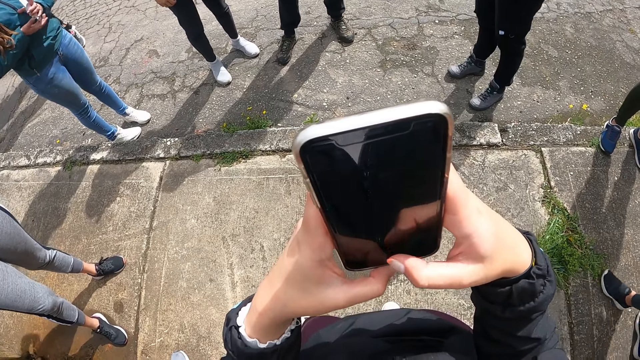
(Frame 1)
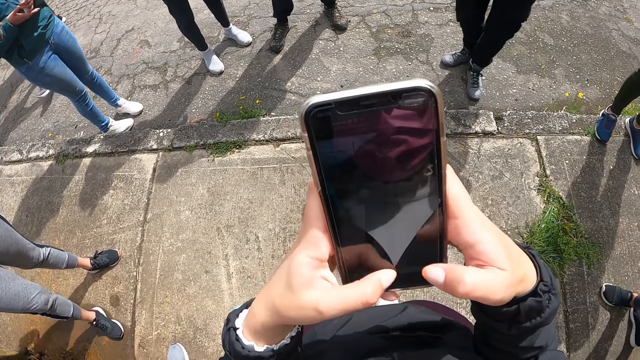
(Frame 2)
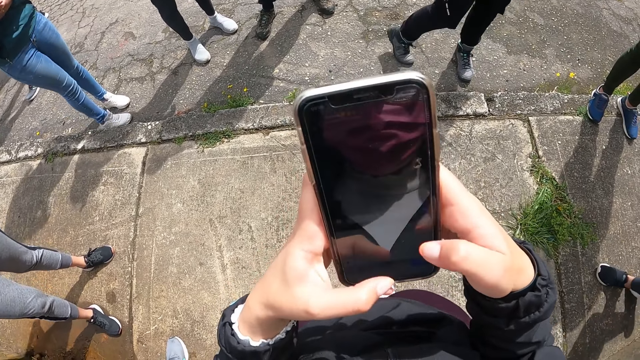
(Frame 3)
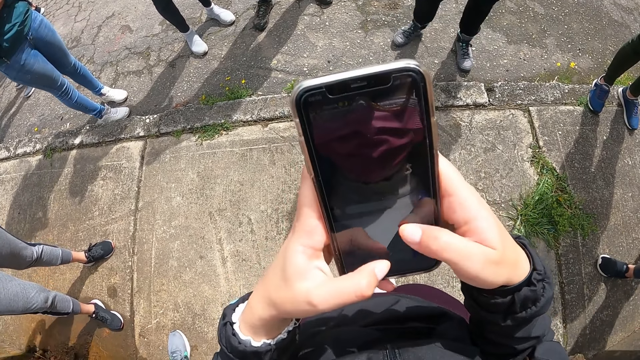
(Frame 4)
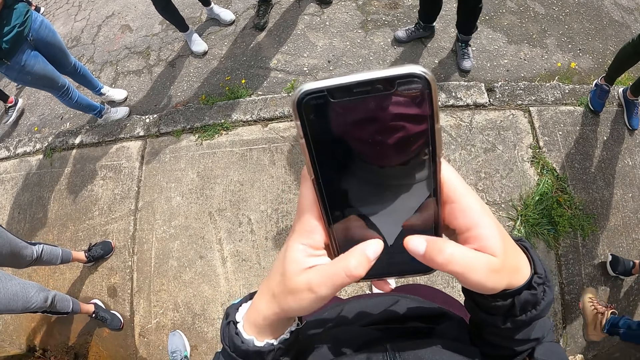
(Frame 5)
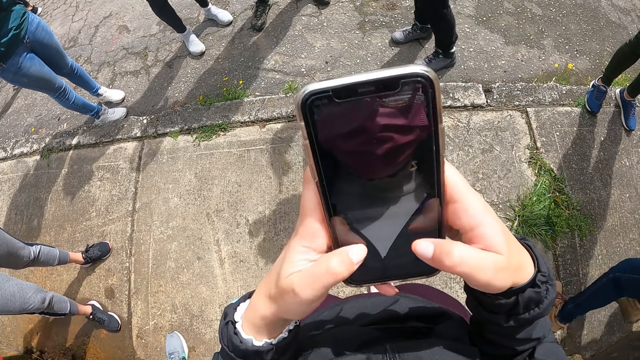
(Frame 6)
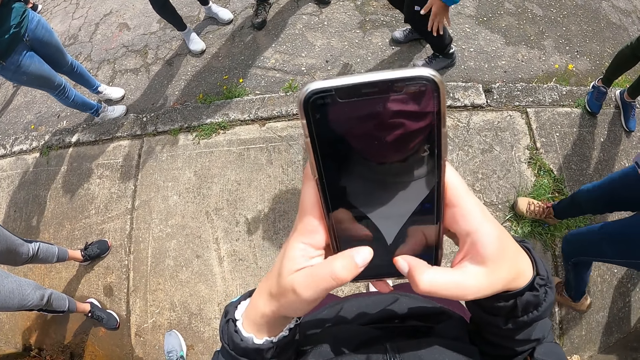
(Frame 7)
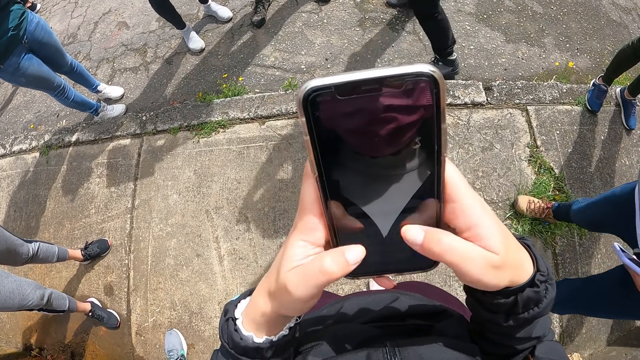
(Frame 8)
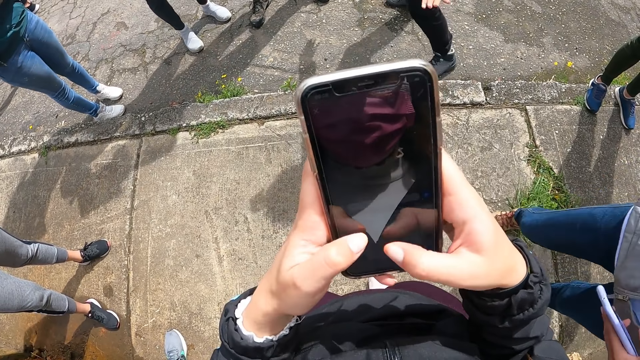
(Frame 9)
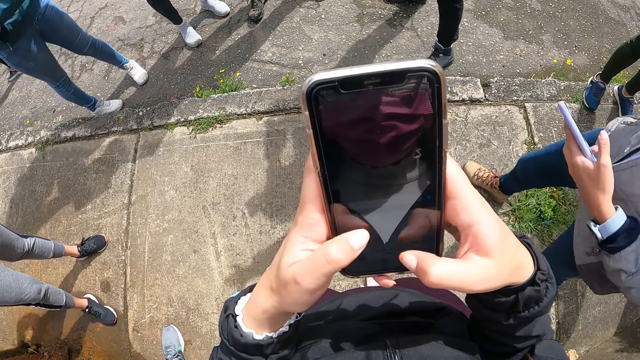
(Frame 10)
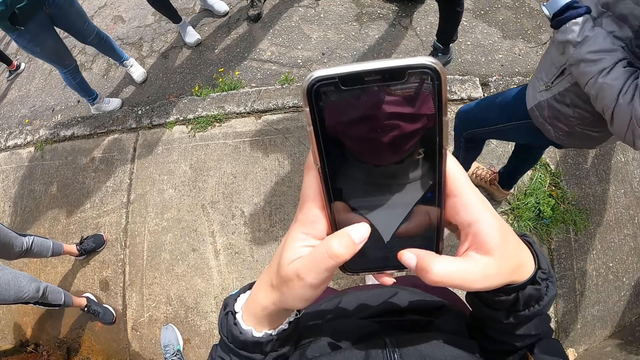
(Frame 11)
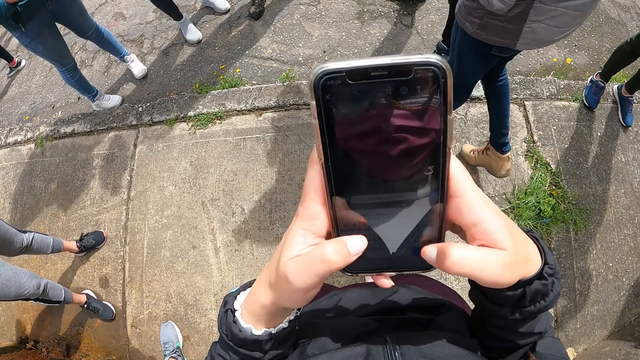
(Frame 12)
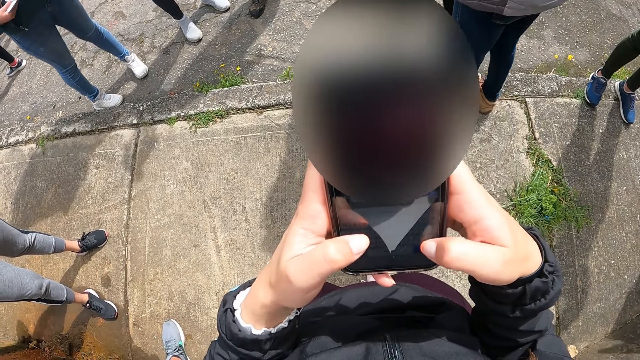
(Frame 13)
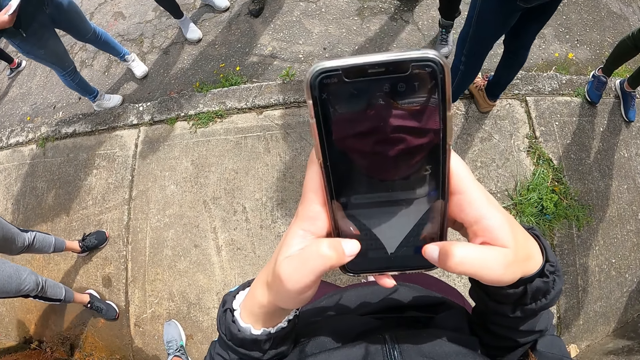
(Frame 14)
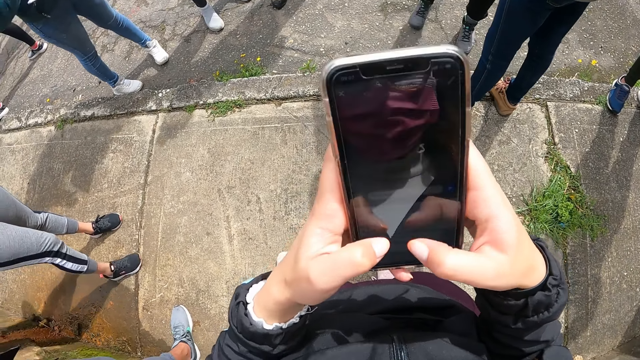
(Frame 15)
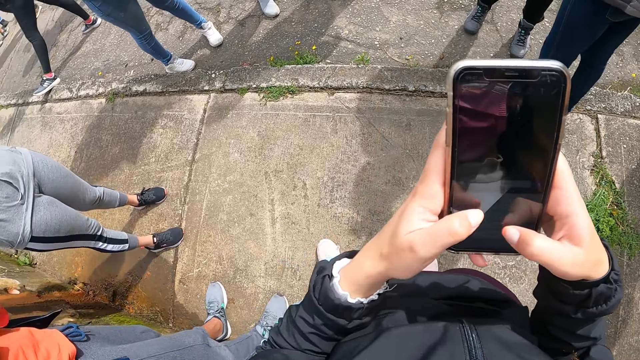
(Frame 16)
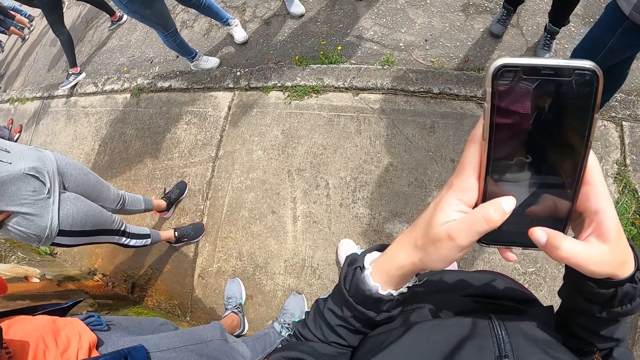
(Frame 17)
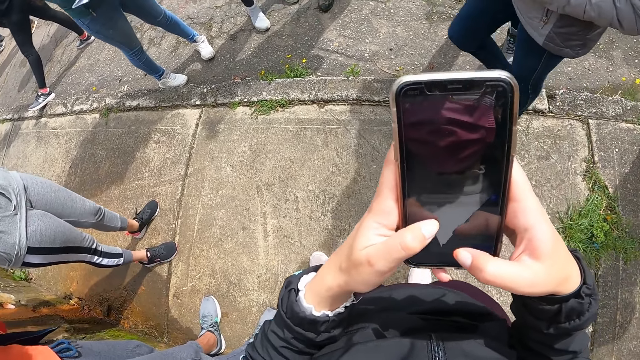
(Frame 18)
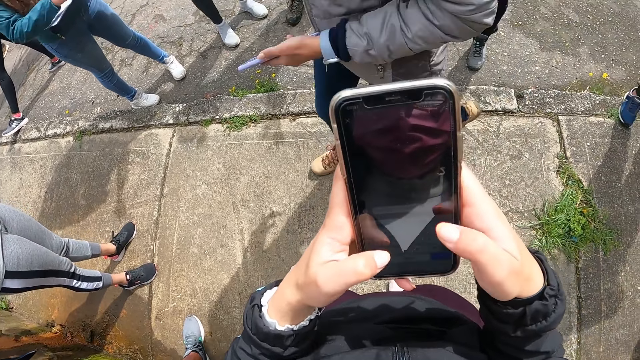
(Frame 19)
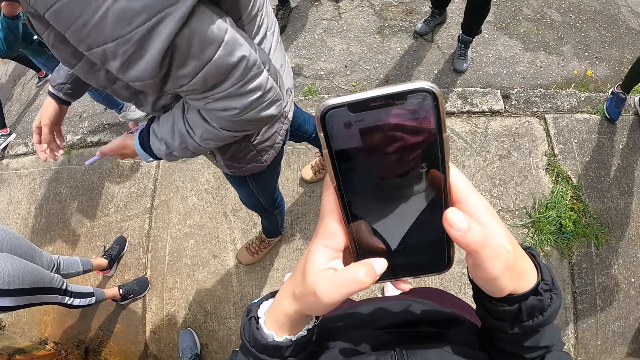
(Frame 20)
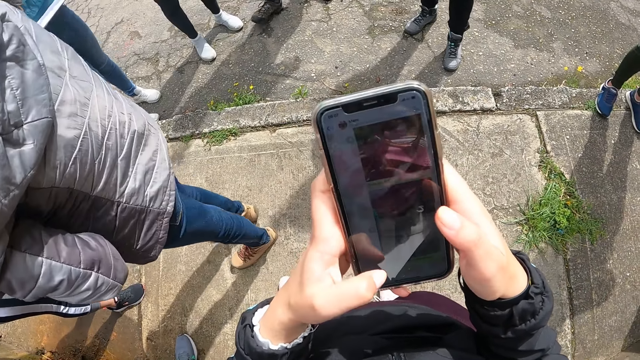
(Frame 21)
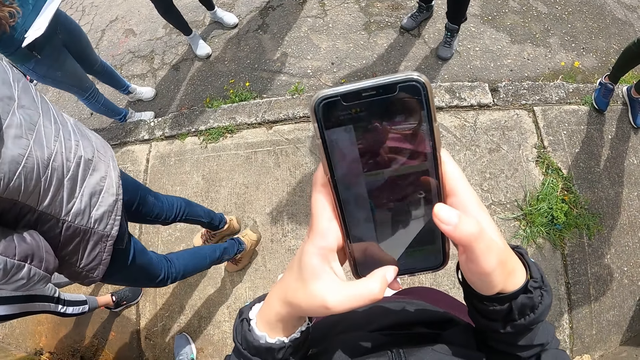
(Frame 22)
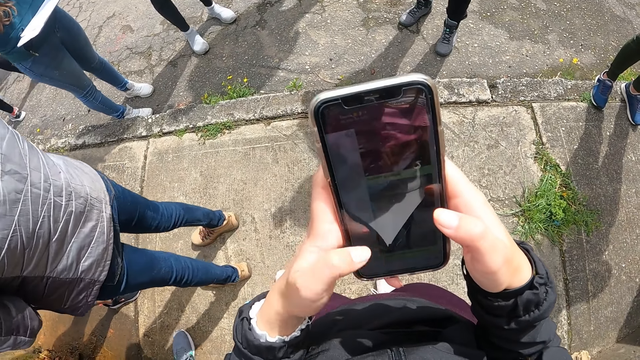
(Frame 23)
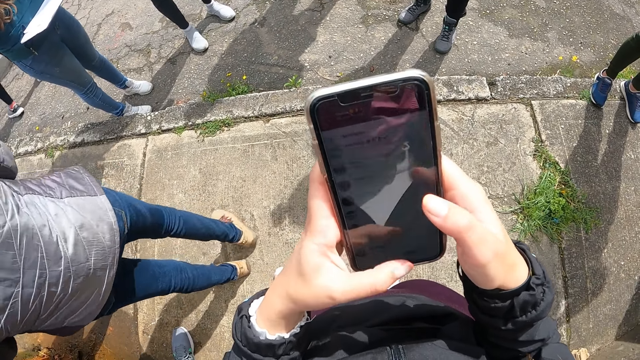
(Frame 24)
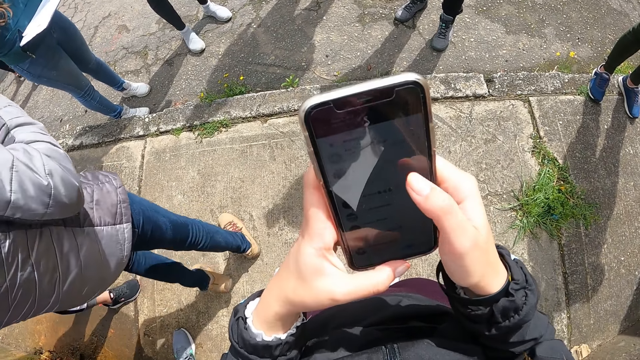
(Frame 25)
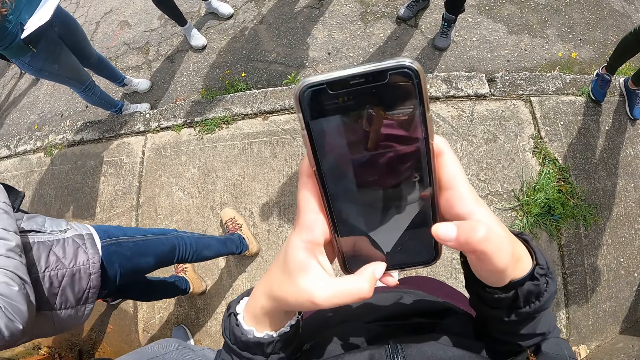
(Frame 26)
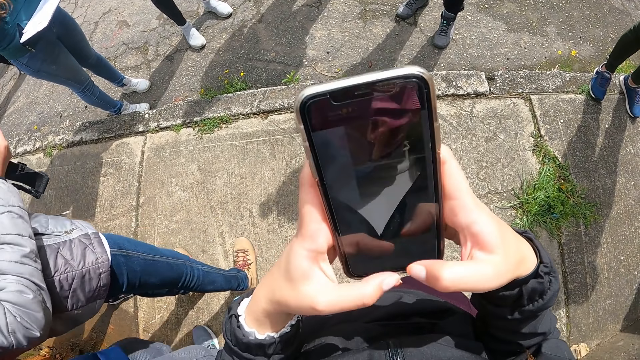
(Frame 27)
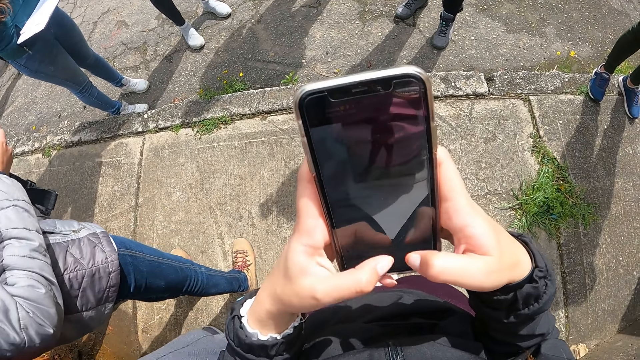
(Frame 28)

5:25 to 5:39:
The camera wearer types on the phone. They type on the phone again. They scroll the phone.

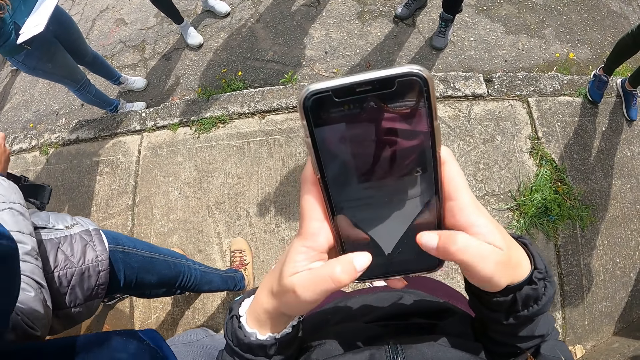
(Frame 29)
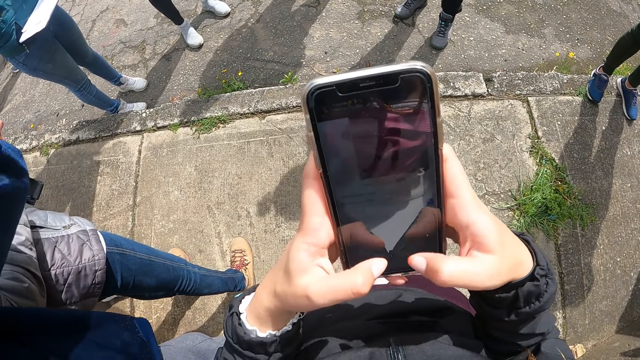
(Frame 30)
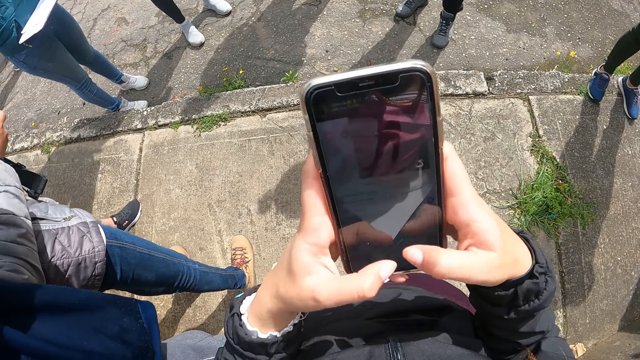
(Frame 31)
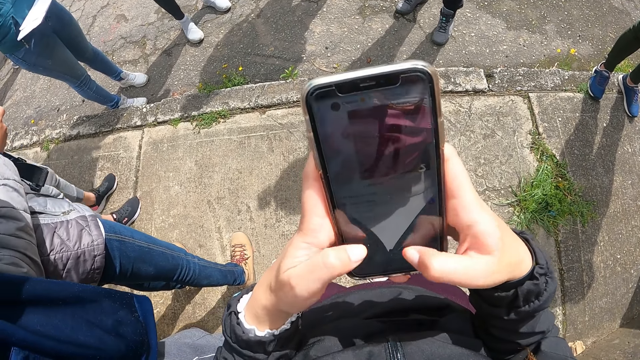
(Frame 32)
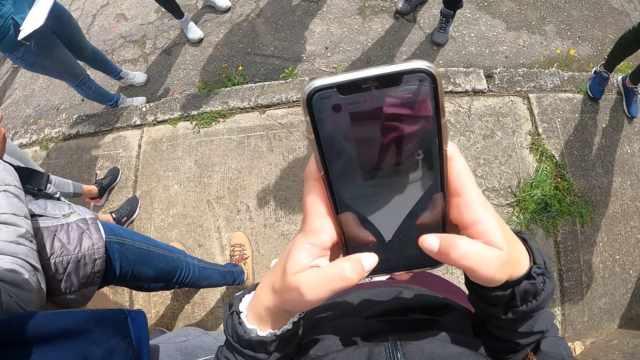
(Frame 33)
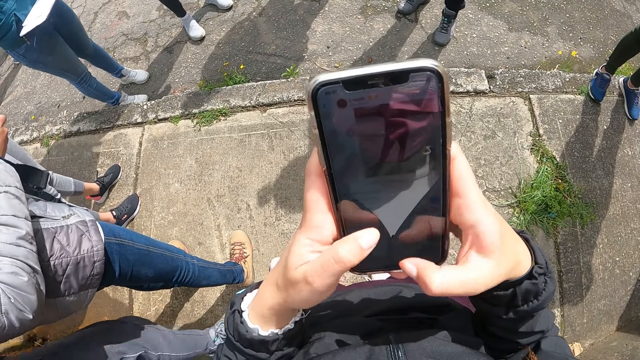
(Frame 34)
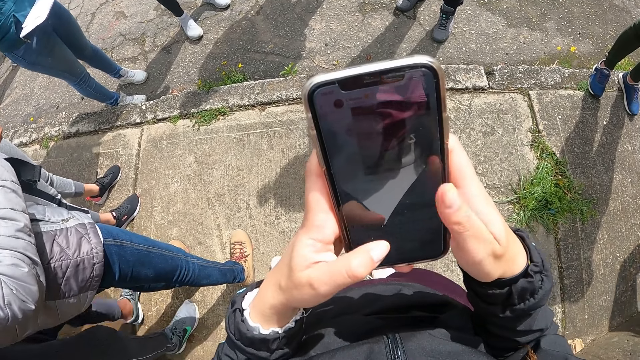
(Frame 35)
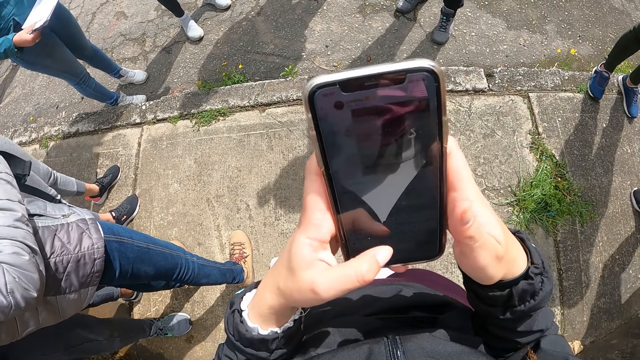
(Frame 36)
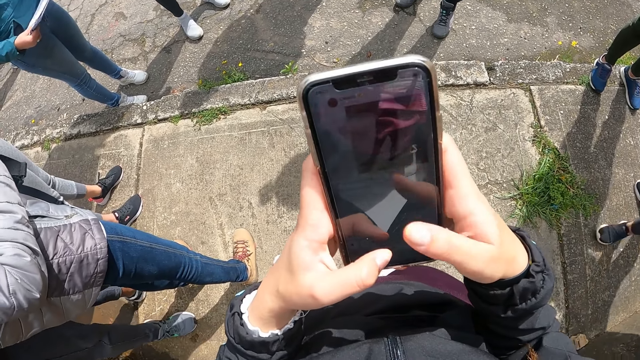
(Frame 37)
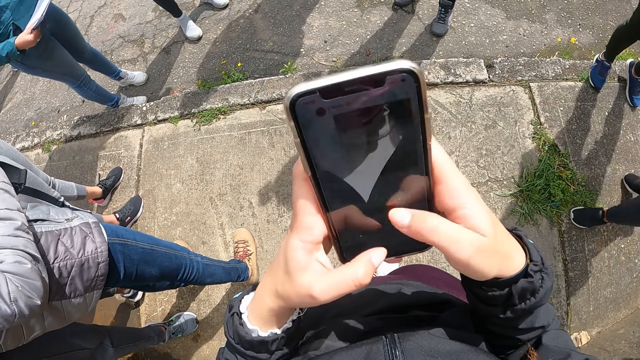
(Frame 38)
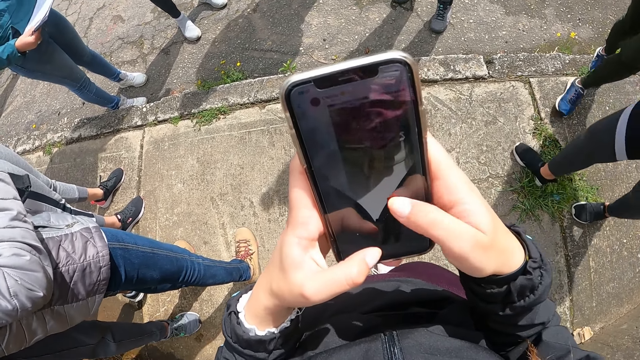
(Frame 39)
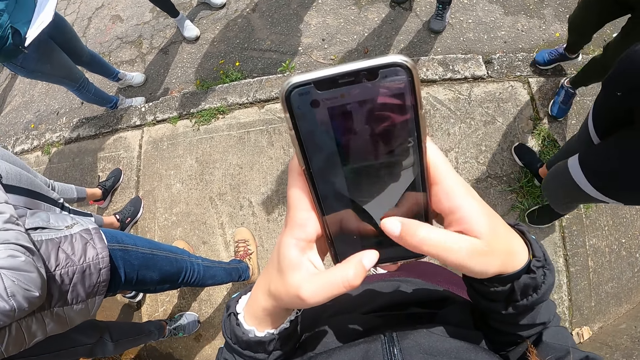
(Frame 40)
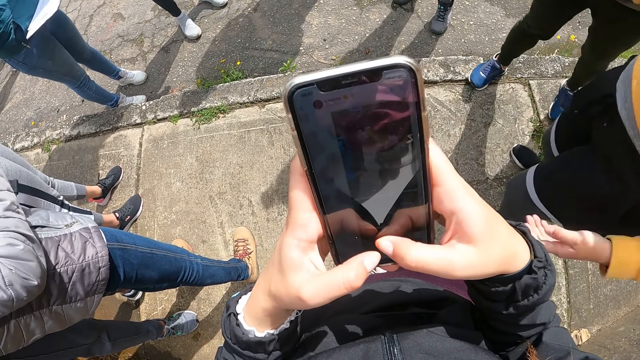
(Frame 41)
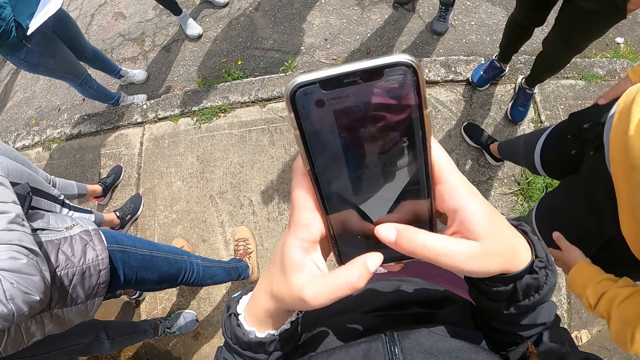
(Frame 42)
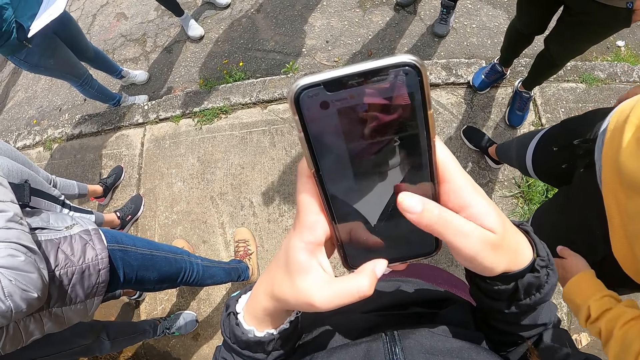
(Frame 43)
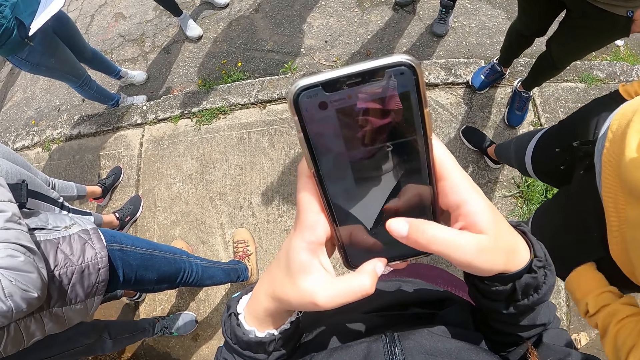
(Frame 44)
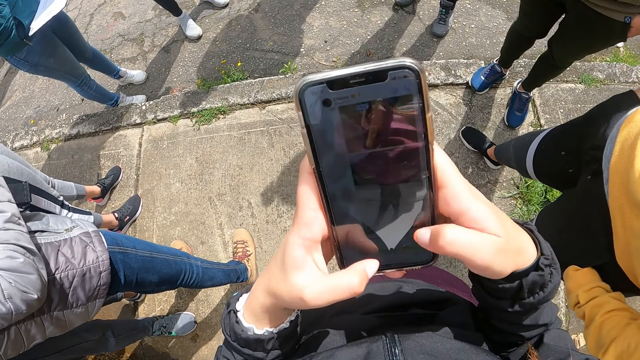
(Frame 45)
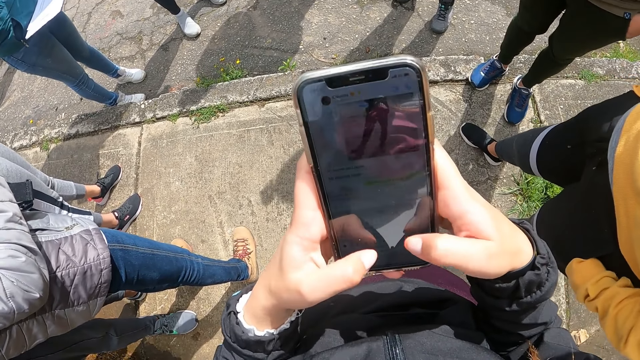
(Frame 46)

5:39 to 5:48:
The camera wearer types on the phone. They scroll the phone. They scroll the phone again.
